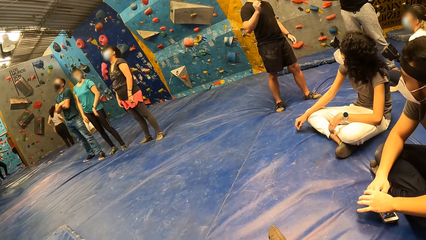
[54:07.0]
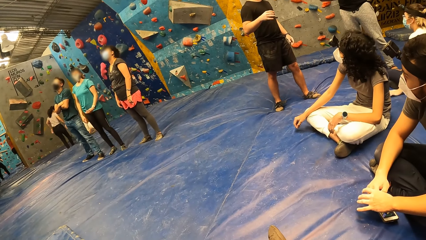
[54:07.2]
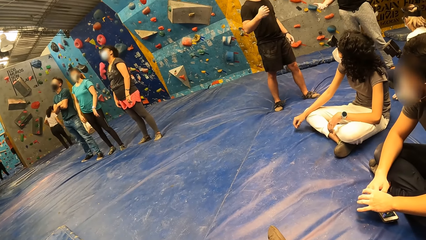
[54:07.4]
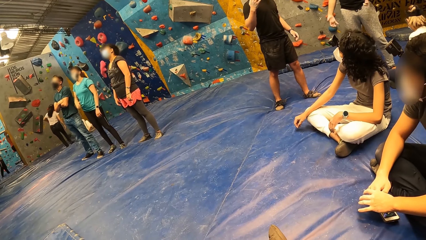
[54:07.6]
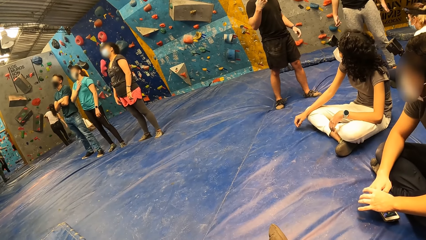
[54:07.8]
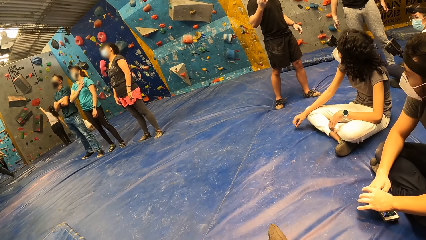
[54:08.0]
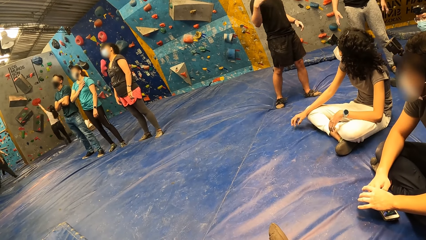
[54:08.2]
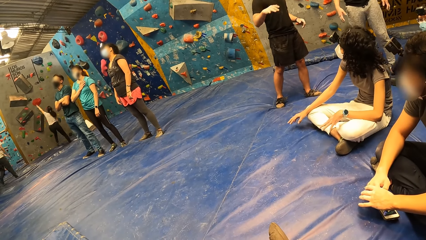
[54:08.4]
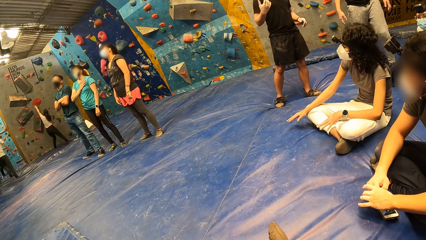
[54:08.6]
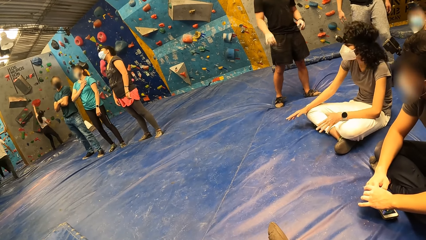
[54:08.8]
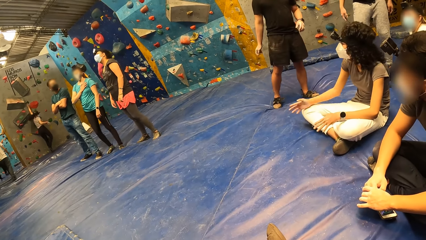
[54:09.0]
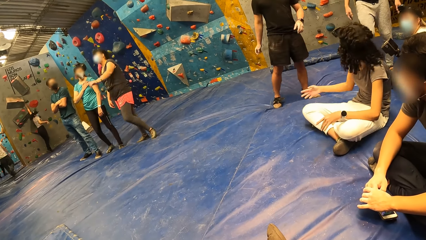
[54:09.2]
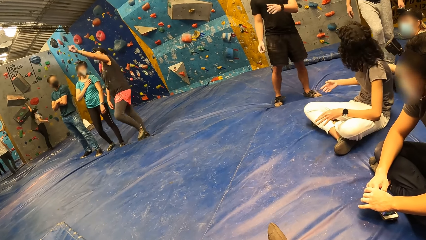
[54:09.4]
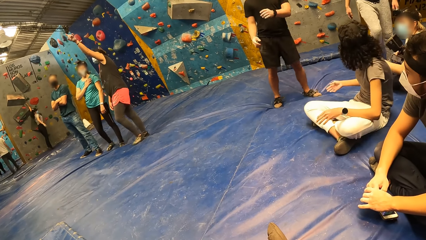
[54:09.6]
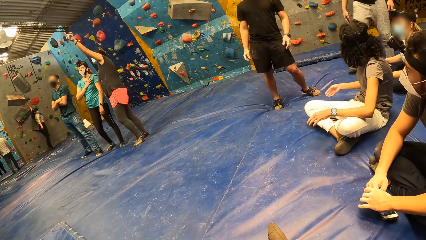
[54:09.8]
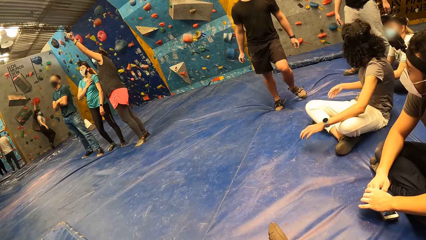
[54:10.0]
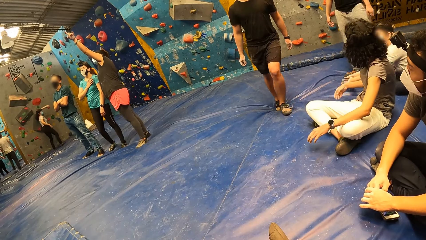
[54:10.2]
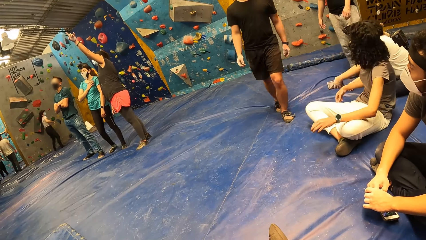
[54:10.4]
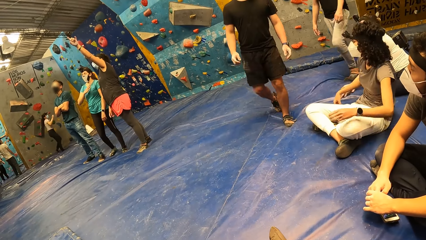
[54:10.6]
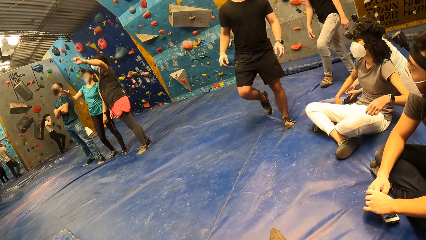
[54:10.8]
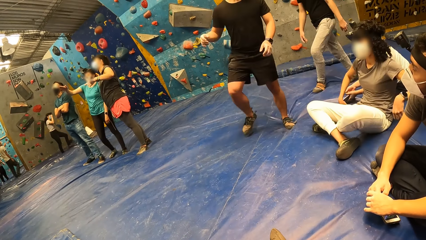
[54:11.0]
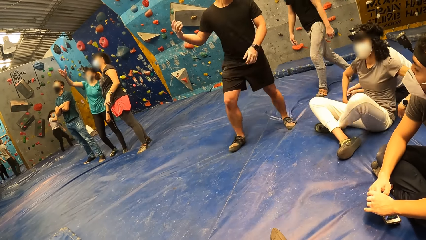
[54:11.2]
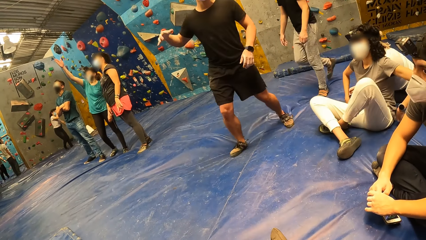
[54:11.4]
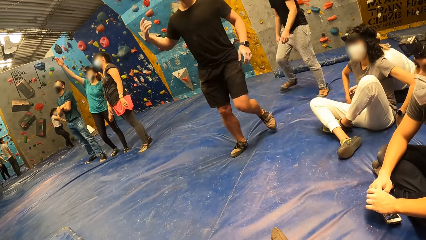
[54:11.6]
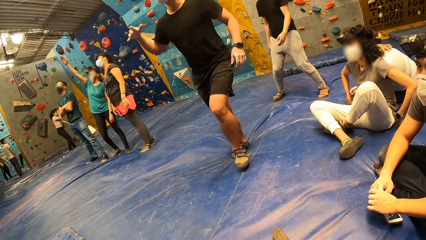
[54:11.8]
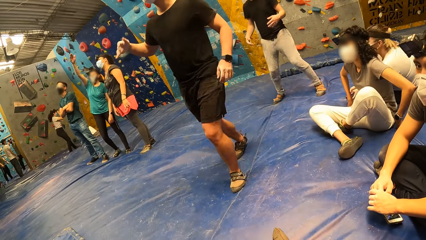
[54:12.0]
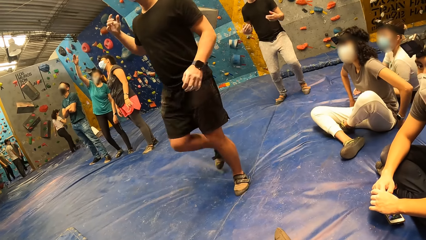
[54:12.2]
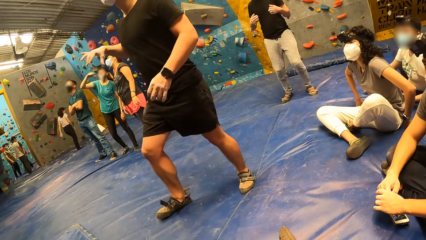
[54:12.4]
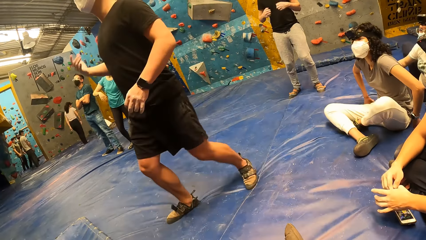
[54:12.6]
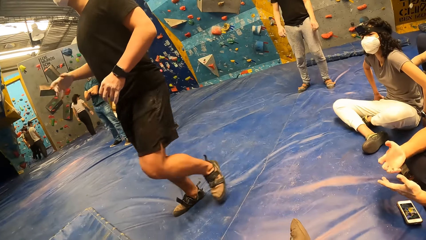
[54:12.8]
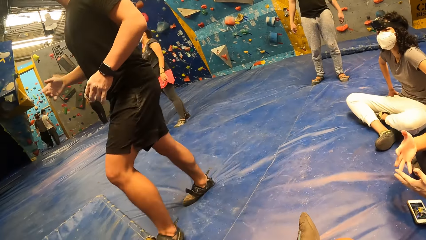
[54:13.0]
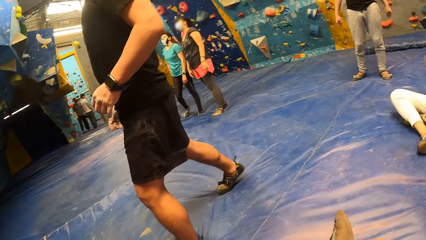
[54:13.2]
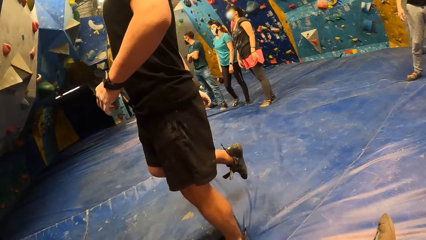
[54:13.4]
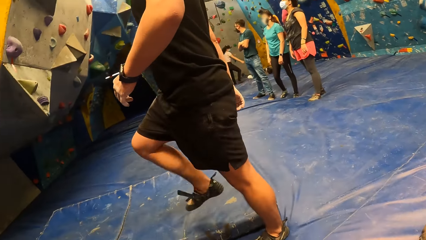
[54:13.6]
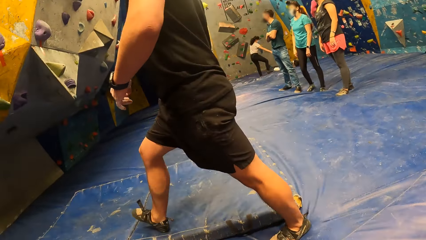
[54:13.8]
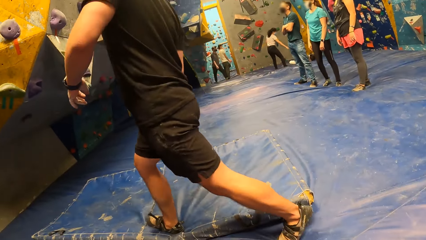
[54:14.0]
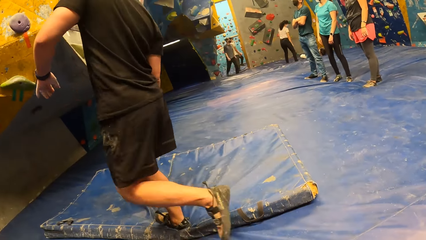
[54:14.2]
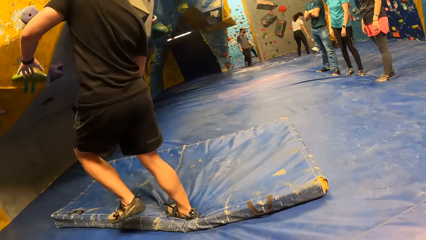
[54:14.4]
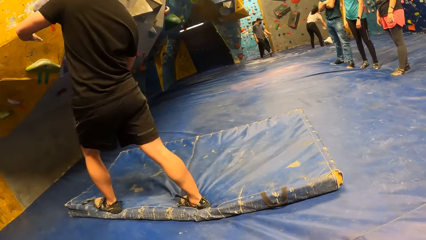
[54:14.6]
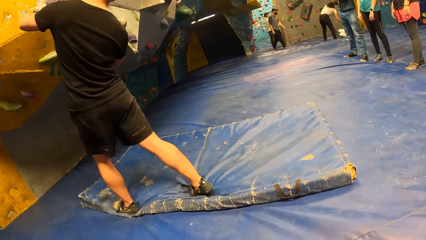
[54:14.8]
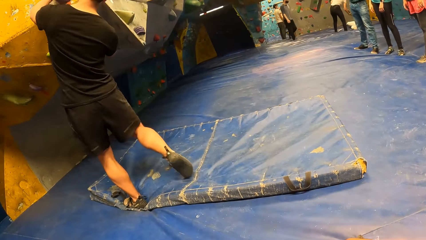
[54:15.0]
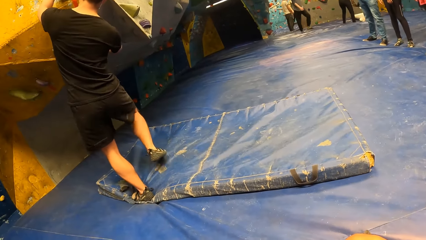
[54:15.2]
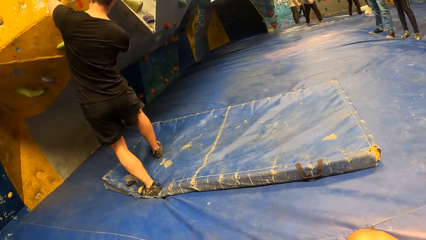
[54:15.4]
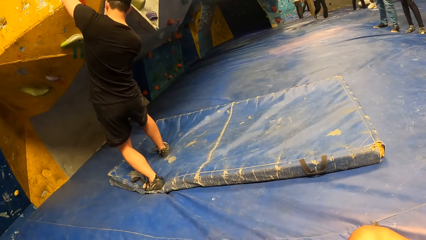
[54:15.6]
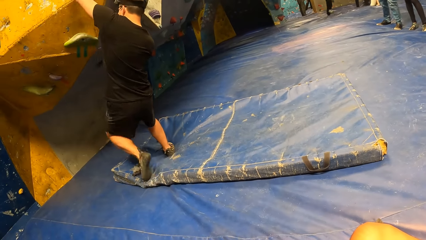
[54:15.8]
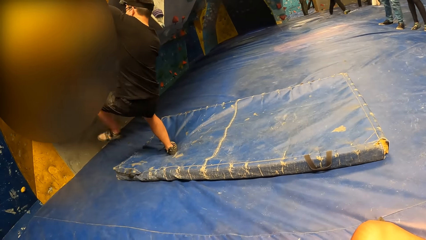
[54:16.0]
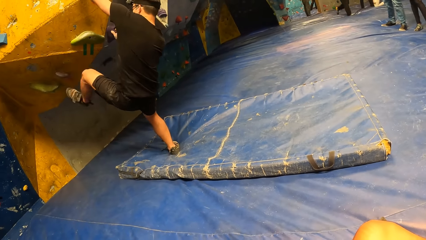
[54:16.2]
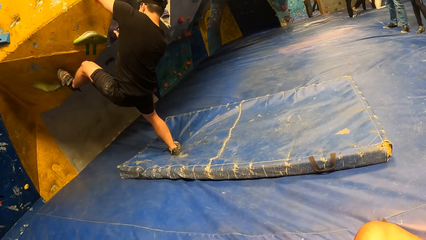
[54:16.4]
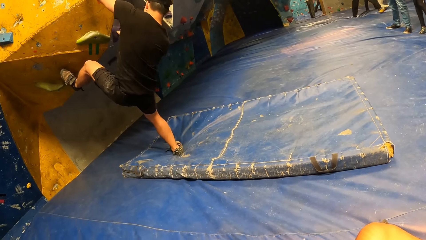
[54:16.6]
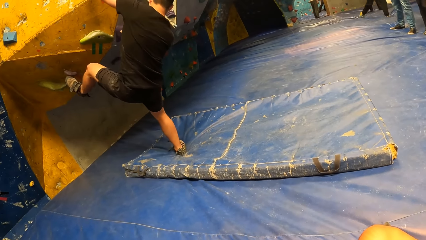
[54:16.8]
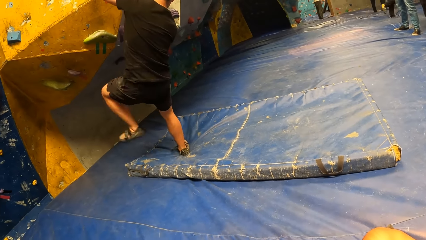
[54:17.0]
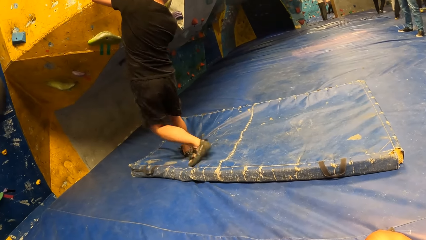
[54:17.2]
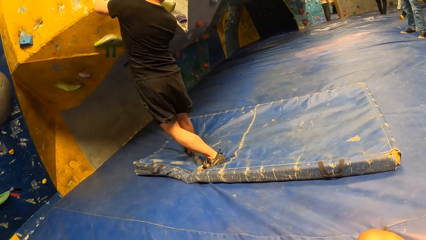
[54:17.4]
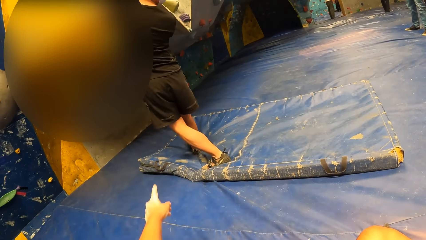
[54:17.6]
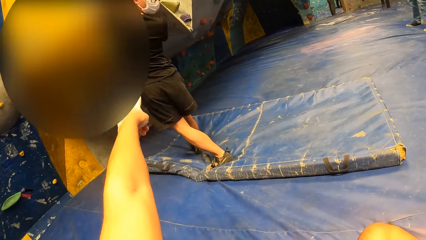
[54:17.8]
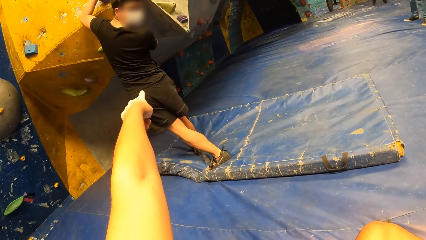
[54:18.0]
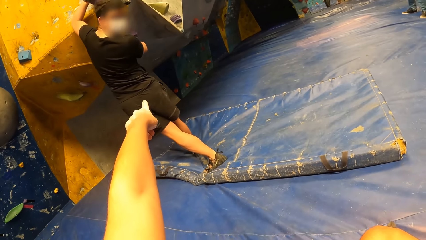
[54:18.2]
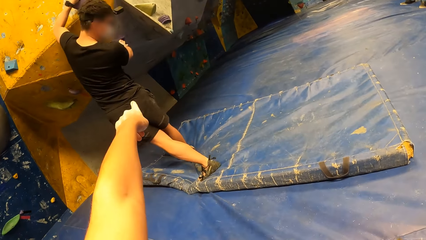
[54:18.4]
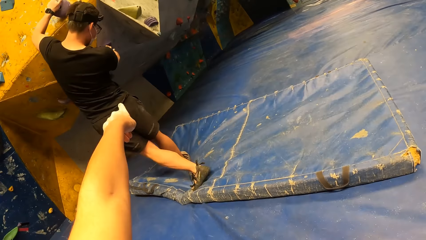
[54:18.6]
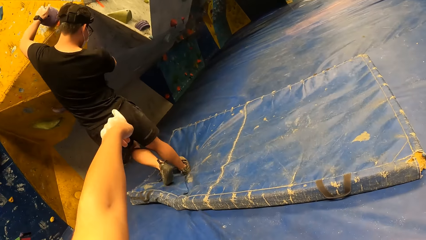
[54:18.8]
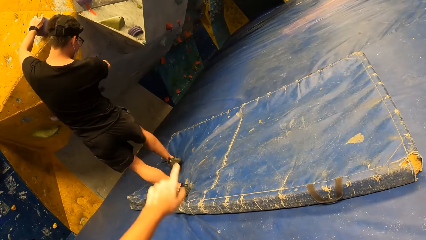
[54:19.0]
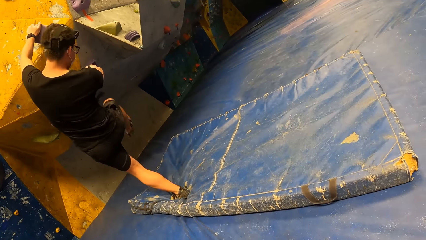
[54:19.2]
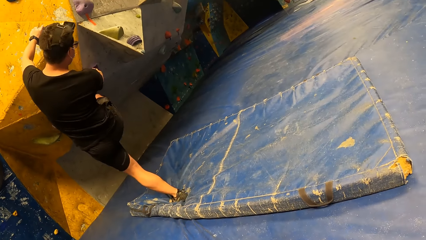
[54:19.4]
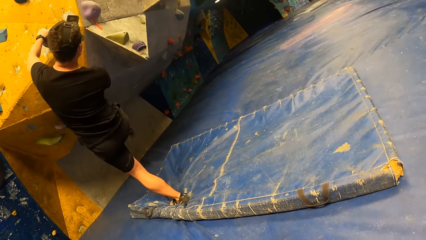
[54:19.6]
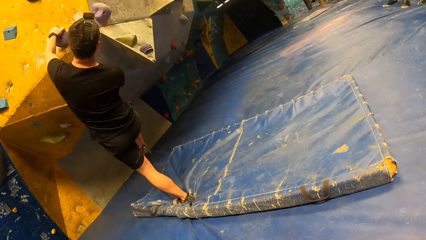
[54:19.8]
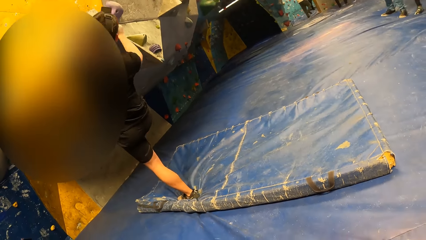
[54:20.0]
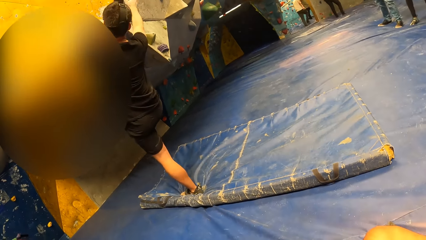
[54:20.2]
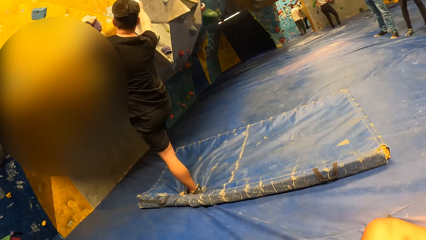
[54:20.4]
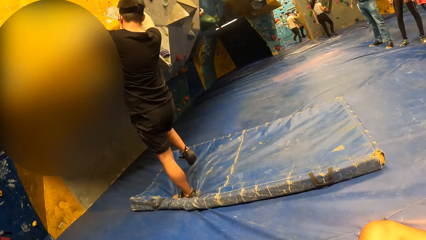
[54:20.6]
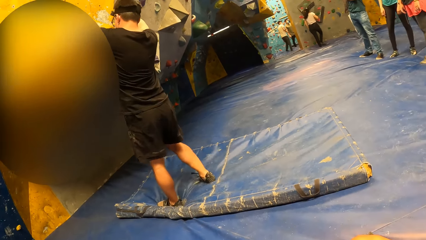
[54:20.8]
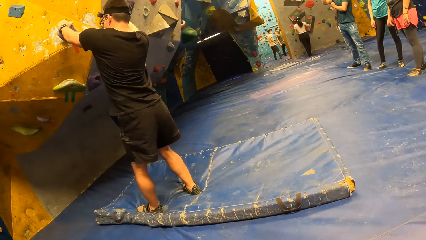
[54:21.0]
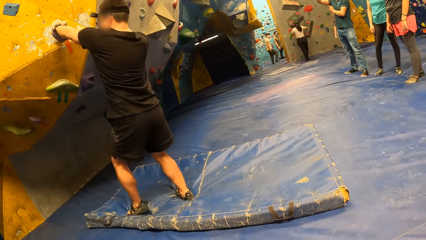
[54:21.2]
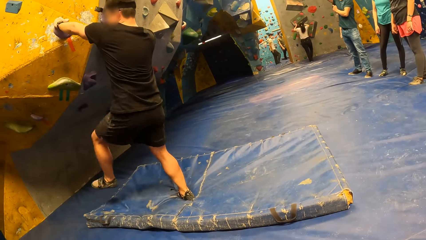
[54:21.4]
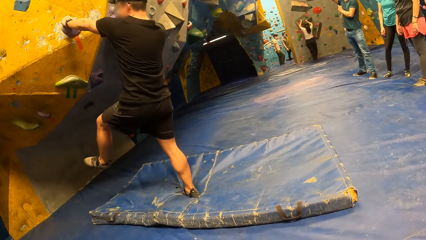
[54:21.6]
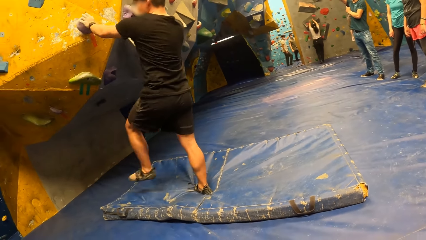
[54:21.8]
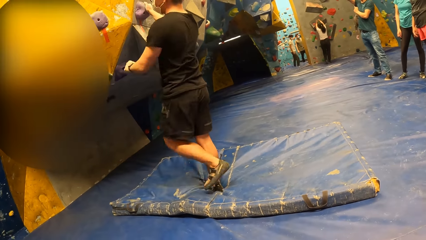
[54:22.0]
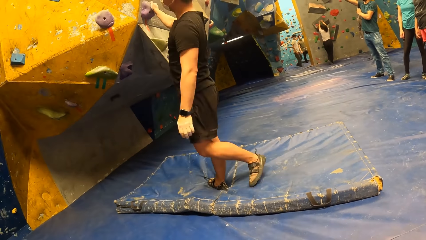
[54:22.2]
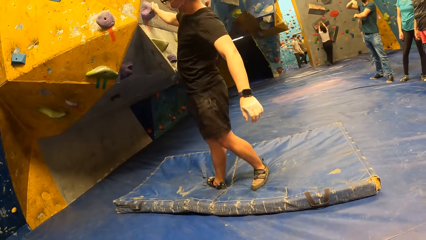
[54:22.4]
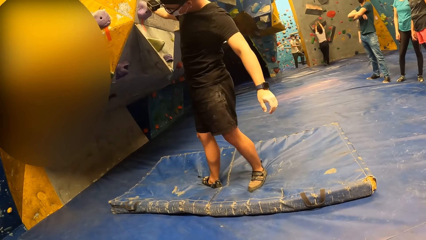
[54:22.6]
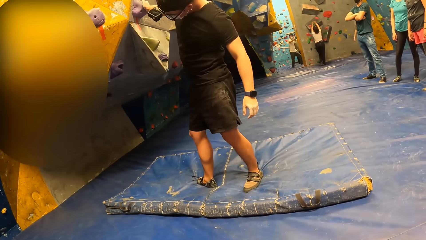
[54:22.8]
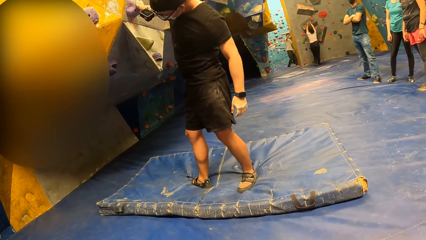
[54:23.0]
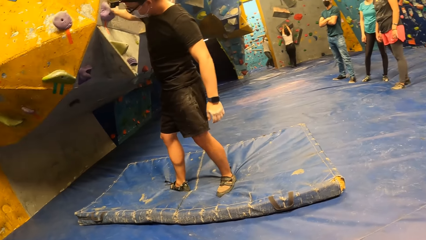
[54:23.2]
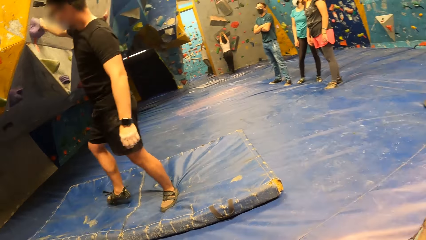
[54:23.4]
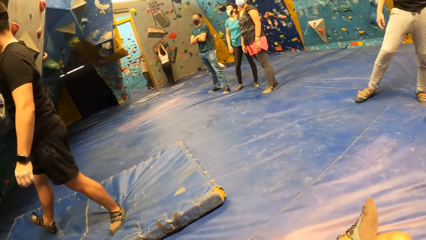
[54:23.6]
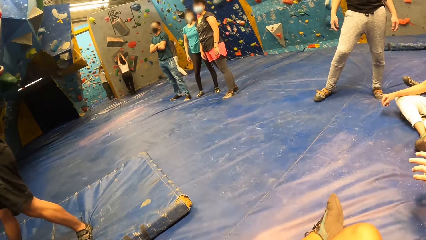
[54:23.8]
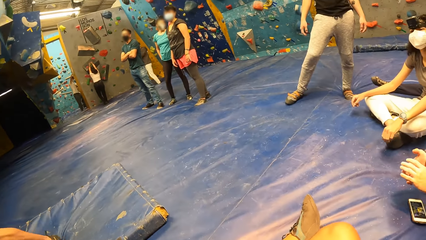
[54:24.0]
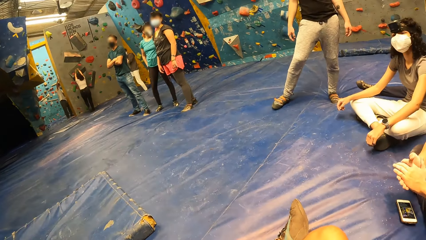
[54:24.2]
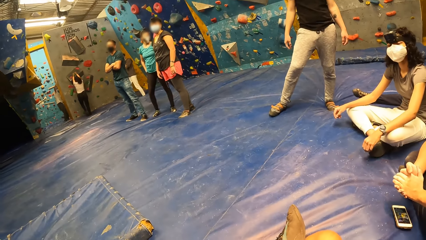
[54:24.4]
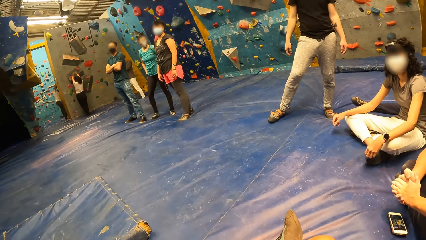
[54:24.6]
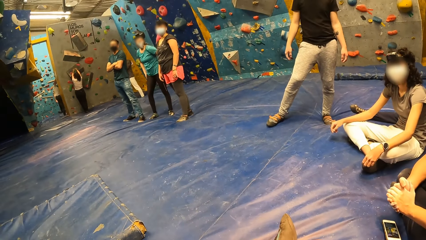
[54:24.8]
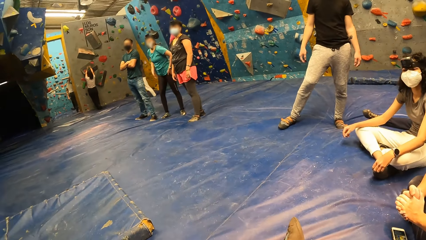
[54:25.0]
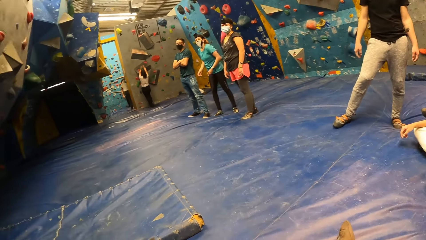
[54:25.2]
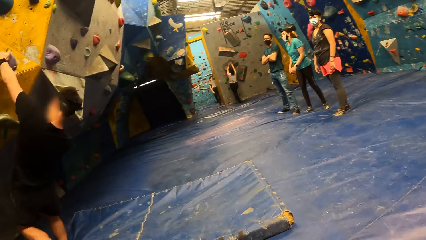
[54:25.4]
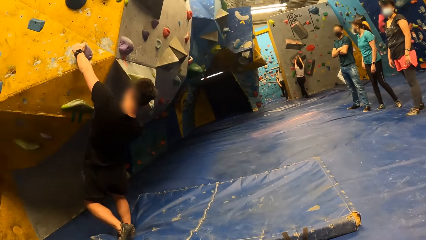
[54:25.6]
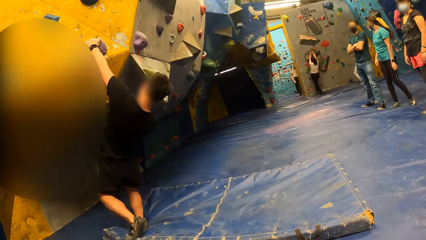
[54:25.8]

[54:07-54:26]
A woman interacts with the instructor. A man flaps his right hand. Another man grabs a climbing hold on a rock wall with both hands. The other man touches the bouldering wall. The camera wearer interacts with the other man. A person points at the bouldering wall. Another person points at the bouldering wall.
